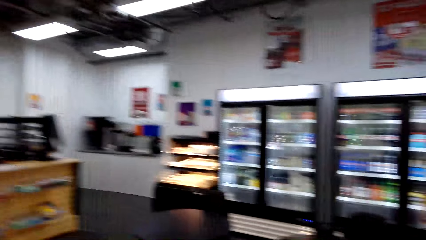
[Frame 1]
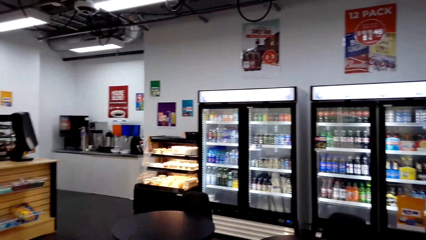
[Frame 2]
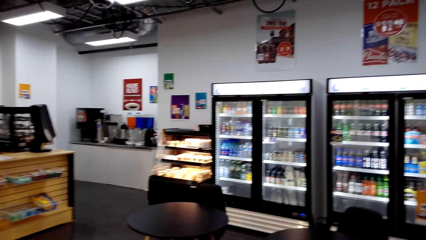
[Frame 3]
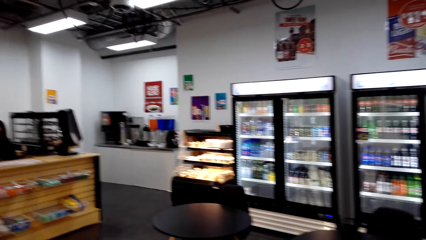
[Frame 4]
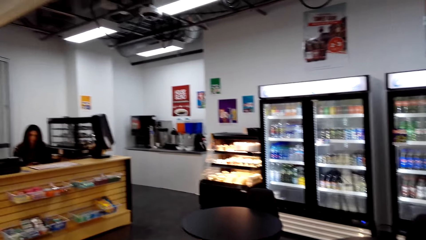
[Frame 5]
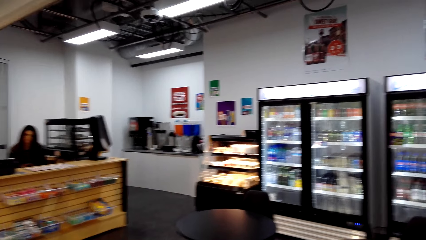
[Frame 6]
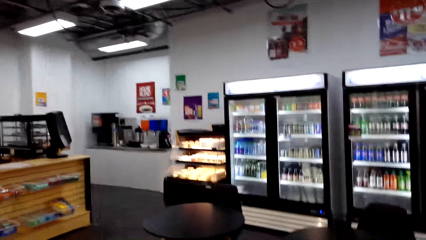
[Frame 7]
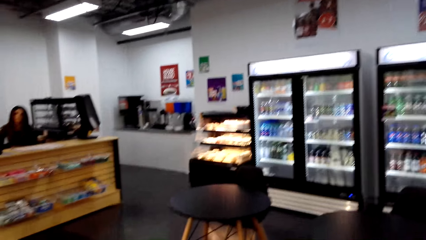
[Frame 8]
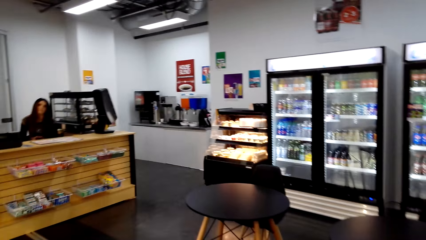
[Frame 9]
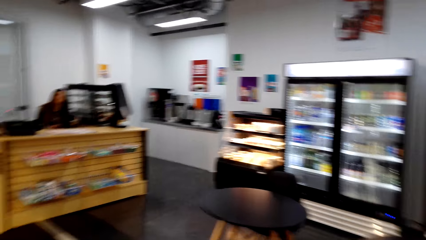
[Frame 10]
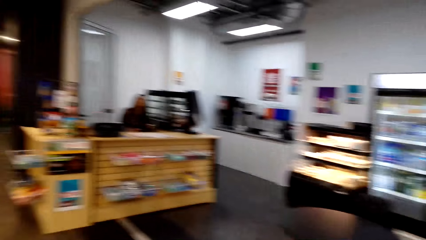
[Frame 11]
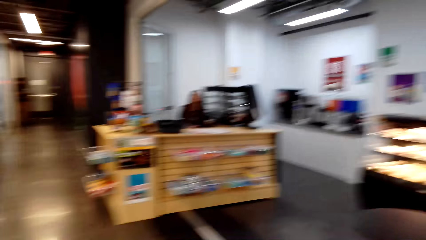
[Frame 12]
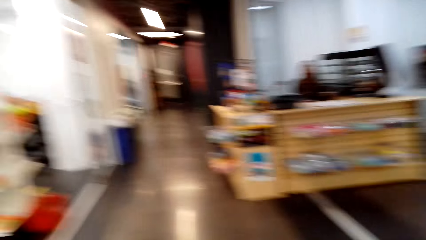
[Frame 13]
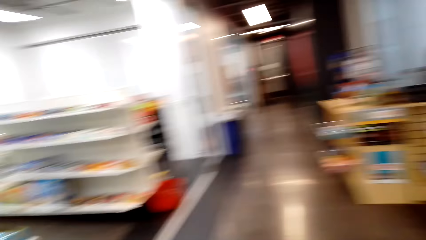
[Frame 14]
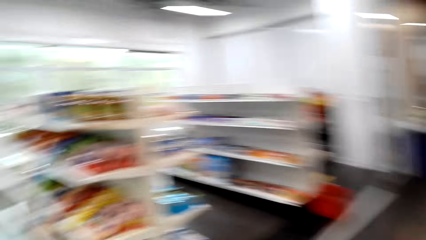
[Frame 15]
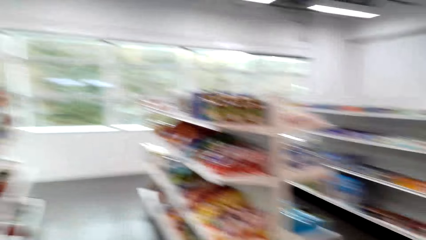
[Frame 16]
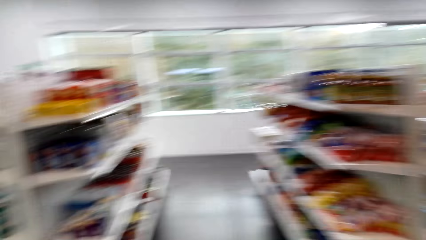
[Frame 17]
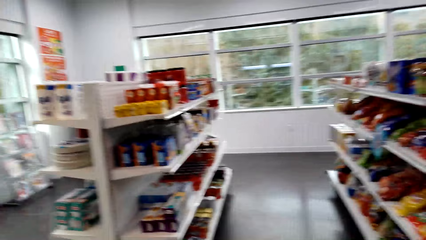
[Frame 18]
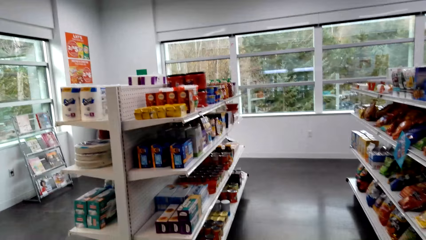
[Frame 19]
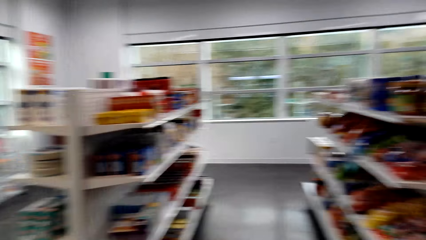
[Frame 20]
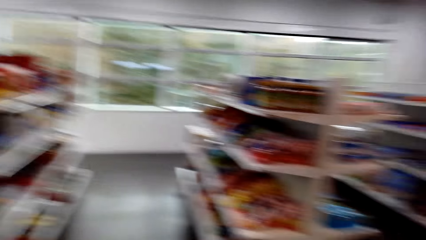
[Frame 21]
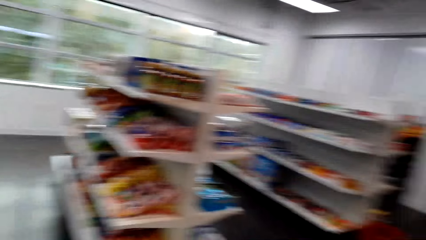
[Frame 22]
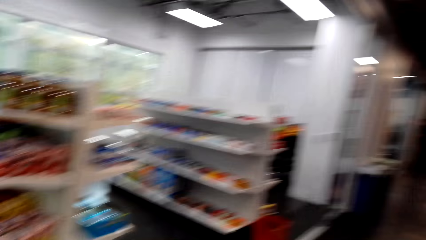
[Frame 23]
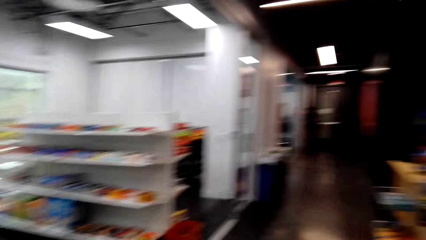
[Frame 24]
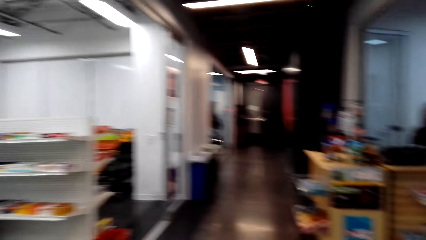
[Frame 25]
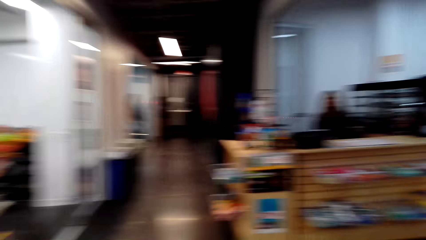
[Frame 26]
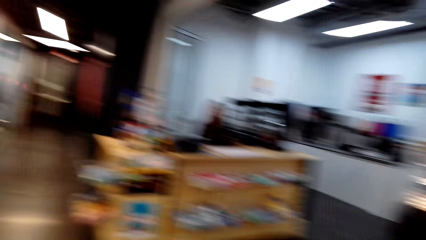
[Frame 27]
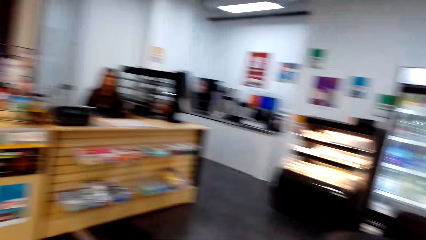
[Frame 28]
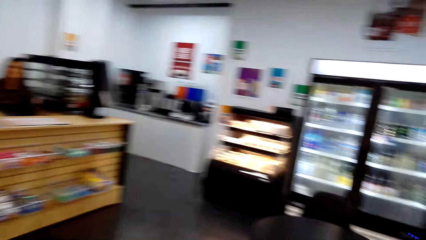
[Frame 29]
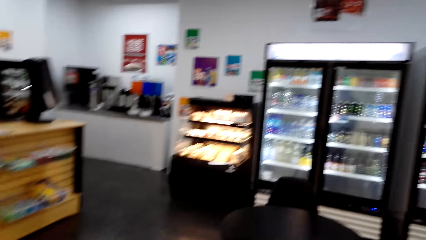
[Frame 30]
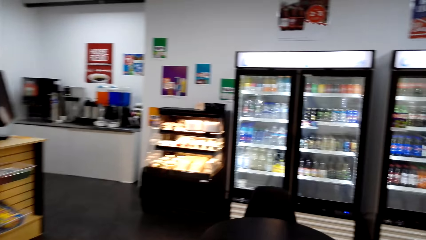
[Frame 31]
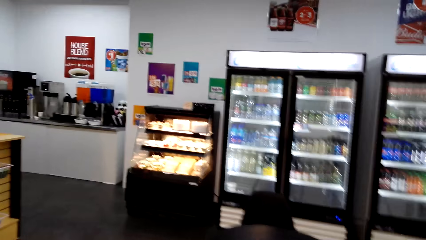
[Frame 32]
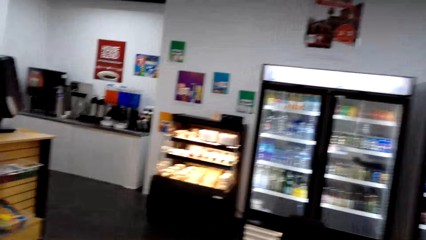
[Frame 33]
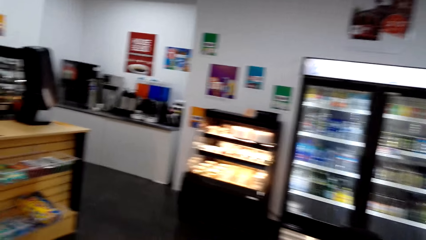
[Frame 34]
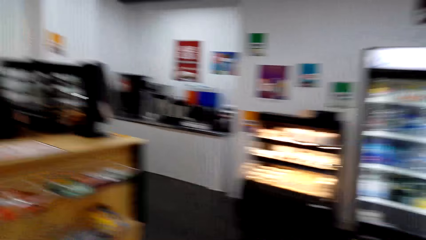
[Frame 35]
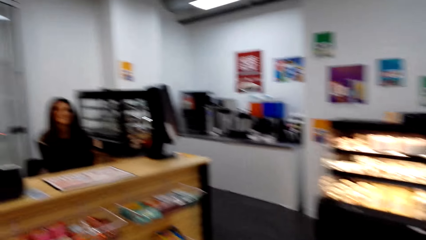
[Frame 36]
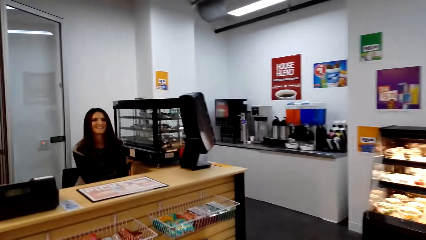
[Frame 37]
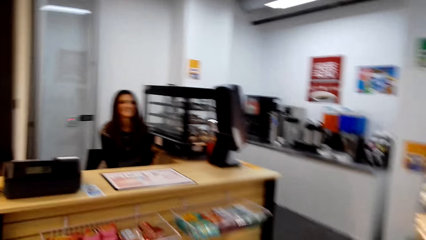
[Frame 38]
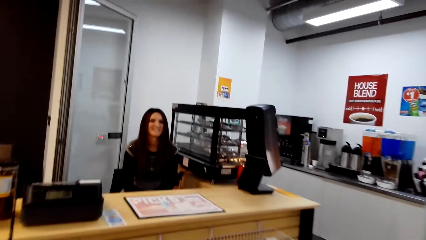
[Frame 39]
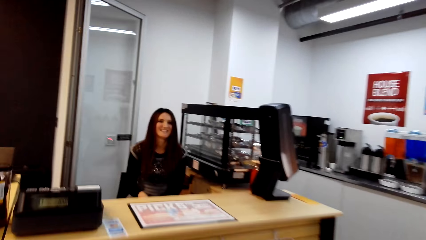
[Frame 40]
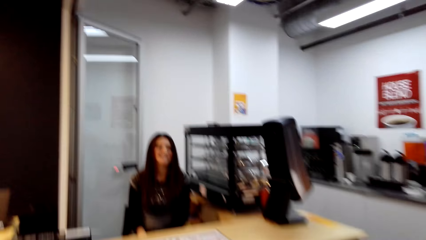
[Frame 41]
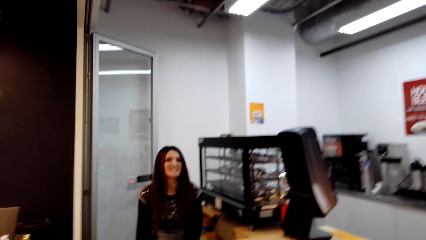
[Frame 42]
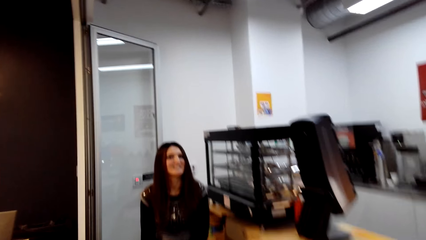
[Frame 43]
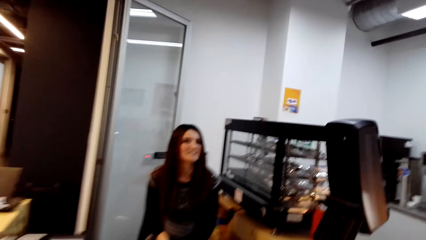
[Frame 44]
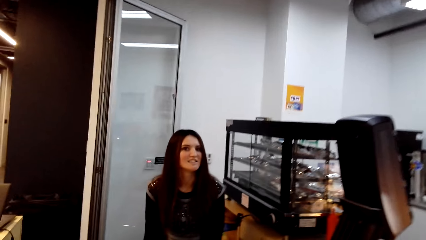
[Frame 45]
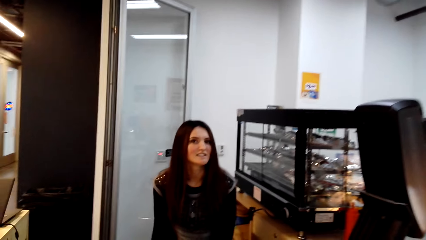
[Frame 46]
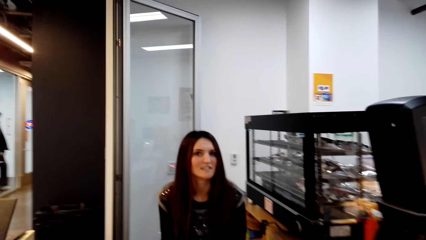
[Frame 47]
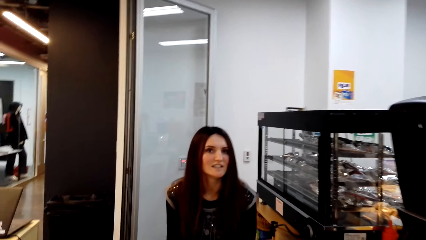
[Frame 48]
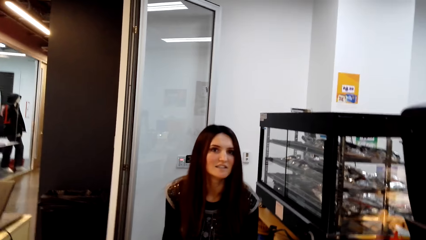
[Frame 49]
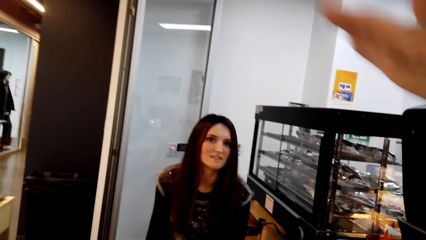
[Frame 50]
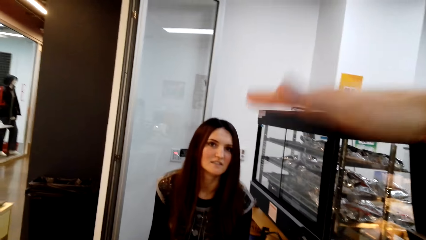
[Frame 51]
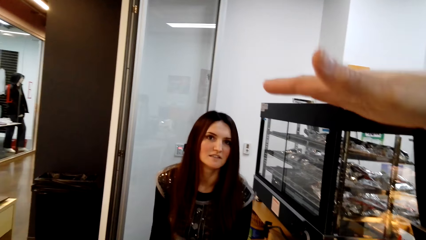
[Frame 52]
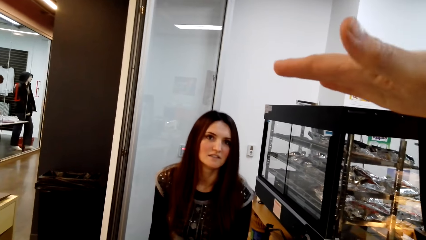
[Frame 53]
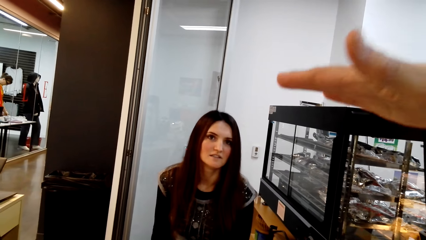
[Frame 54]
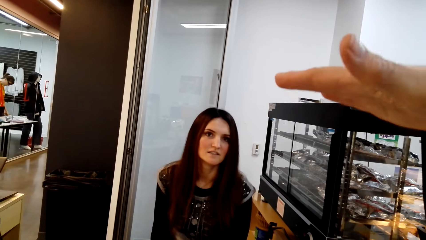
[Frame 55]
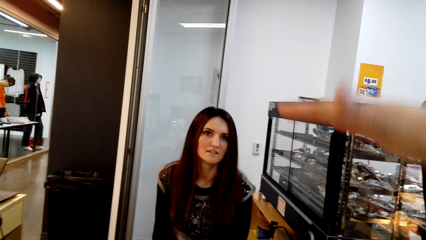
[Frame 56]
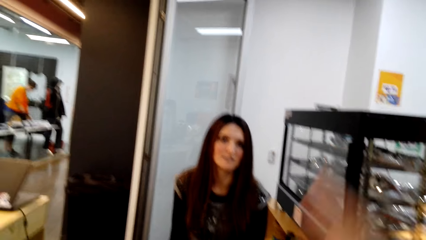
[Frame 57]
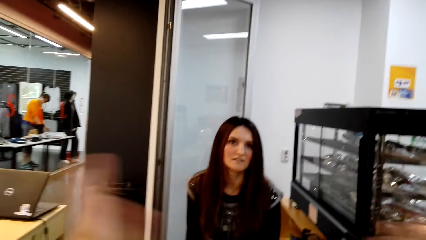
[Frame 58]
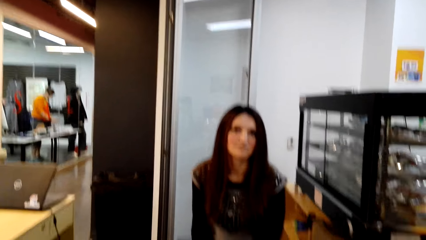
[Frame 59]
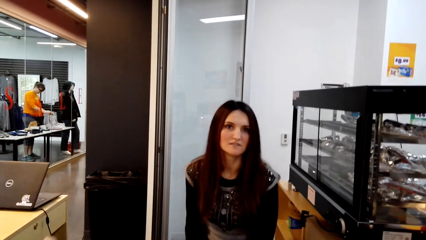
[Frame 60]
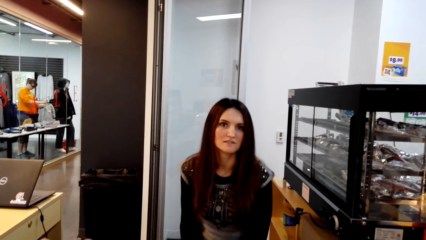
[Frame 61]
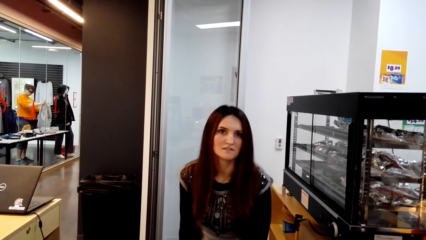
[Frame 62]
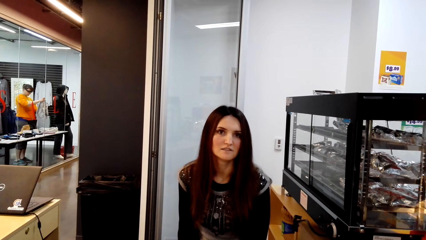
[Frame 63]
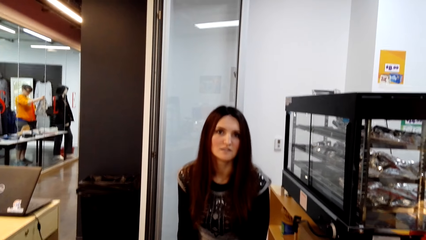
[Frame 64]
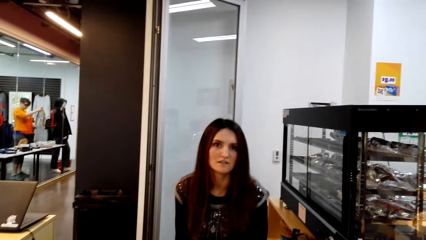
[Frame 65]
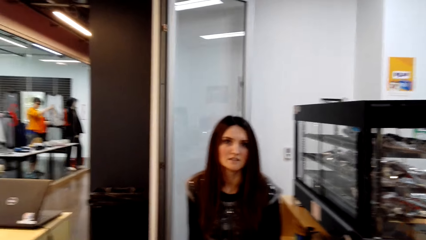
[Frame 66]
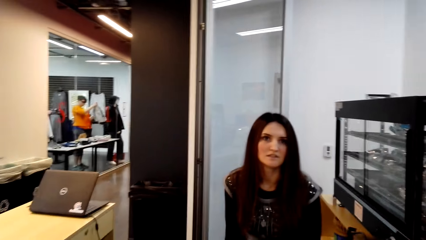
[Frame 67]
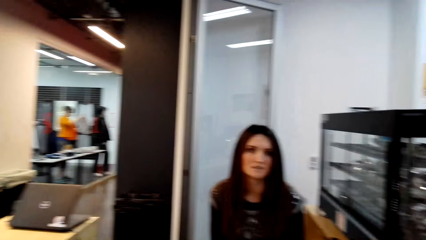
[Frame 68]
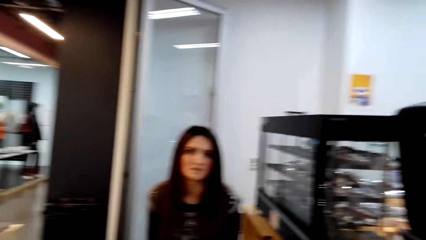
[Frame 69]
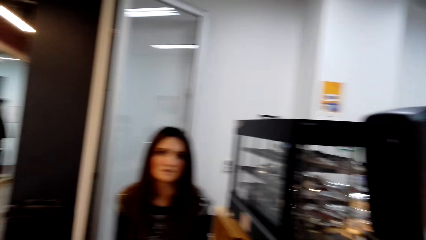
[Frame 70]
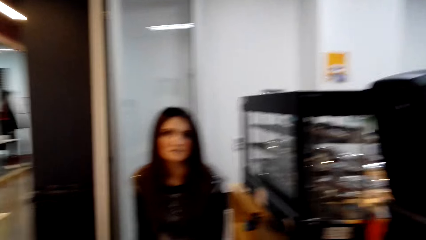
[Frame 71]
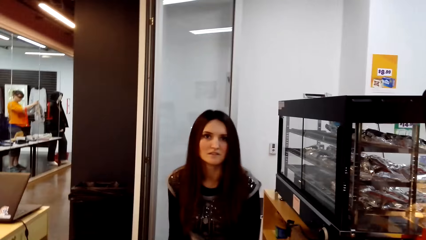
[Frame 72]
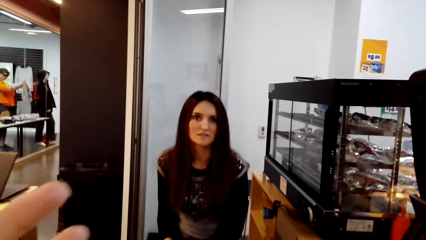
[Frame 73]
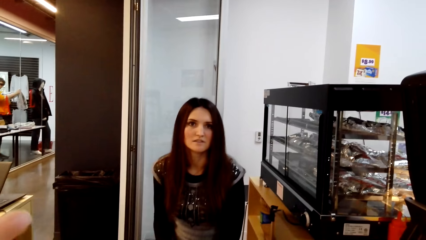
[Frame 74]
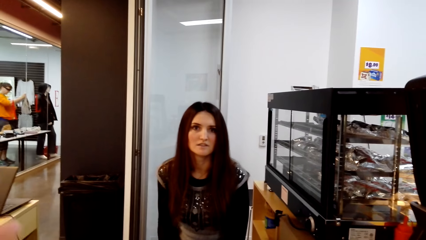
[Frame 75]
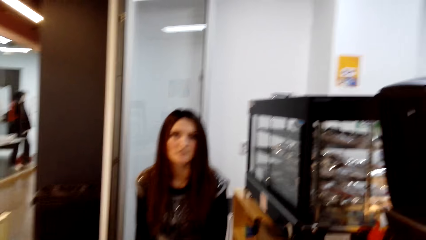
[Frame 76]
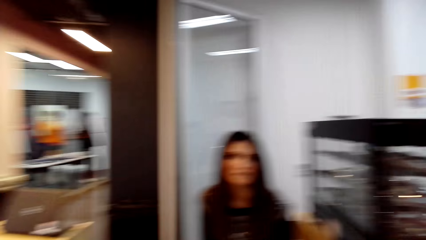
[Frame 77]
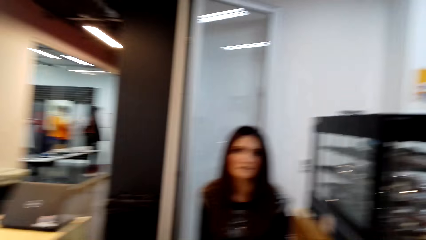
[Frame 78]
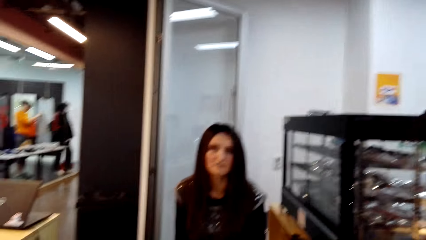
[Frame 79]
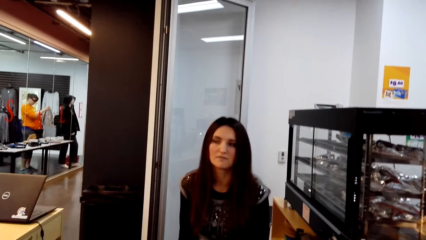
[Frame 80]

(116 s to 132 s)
The camera wearer talks to a man at the counter.
